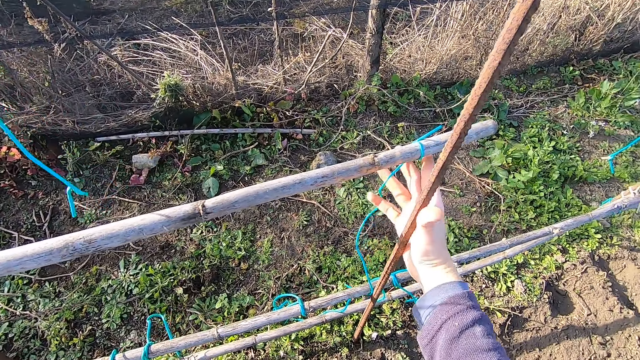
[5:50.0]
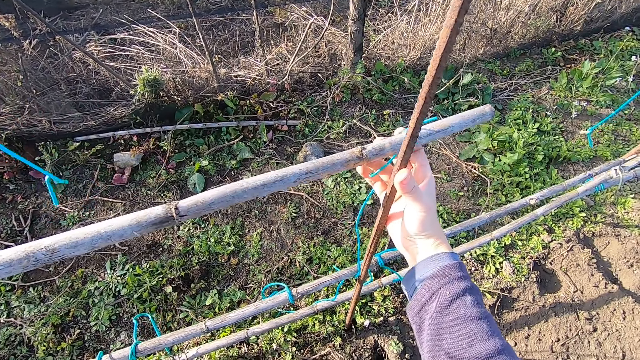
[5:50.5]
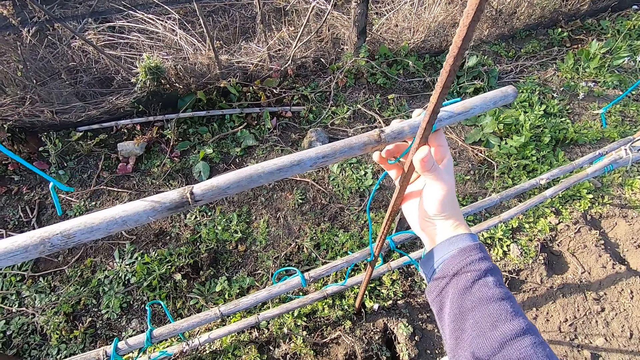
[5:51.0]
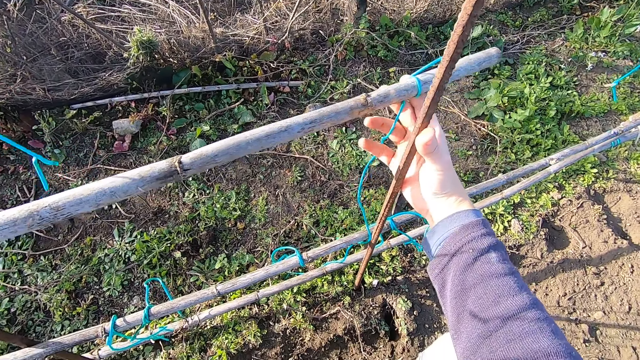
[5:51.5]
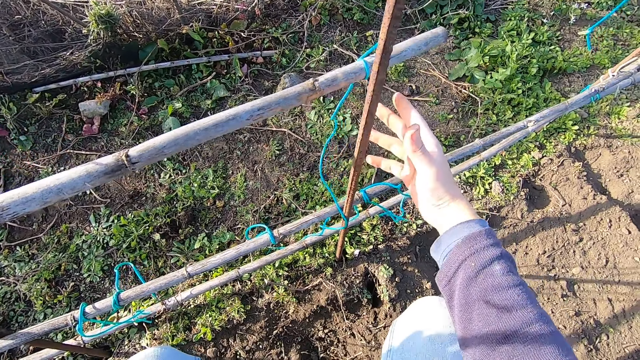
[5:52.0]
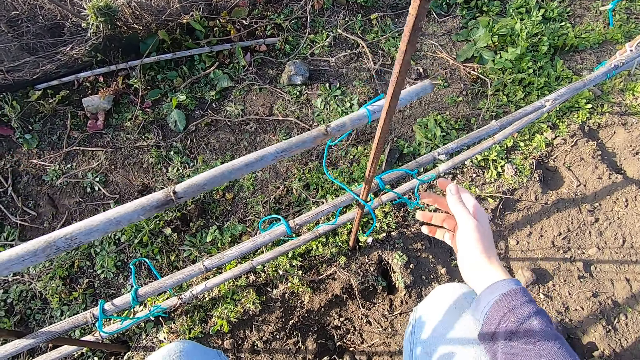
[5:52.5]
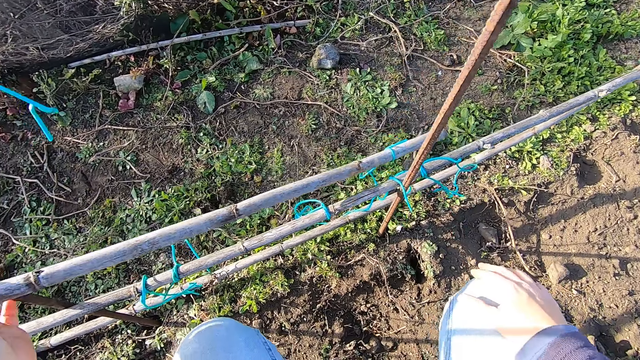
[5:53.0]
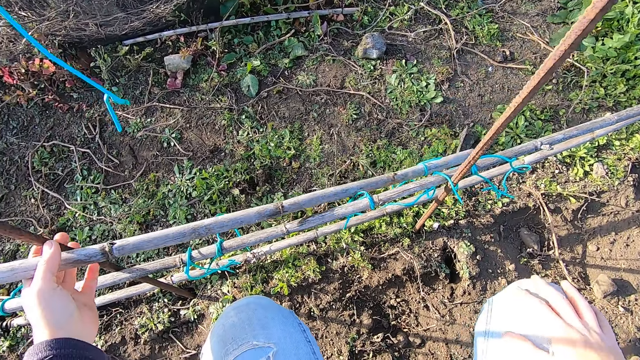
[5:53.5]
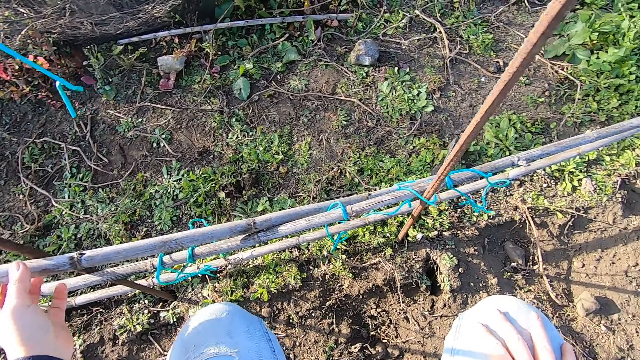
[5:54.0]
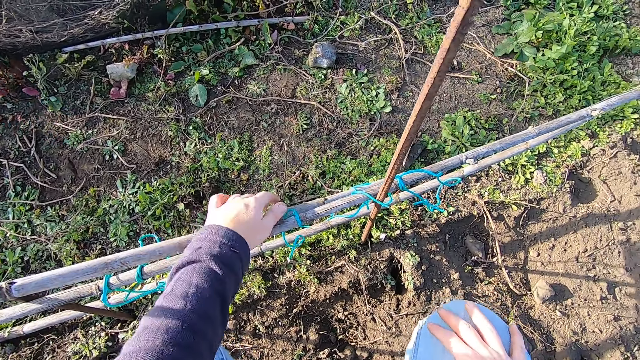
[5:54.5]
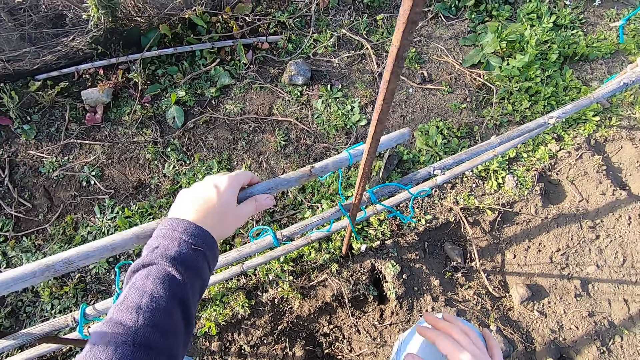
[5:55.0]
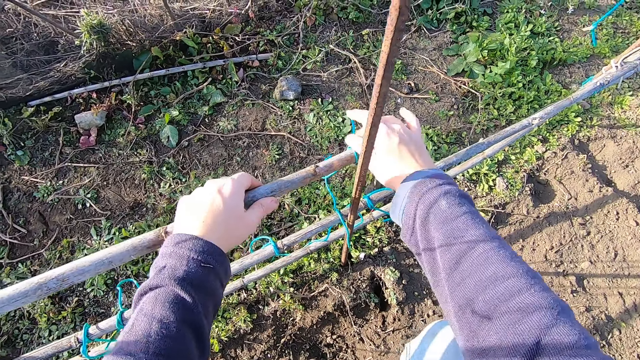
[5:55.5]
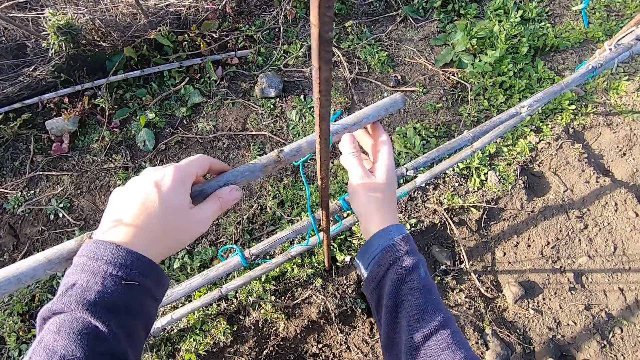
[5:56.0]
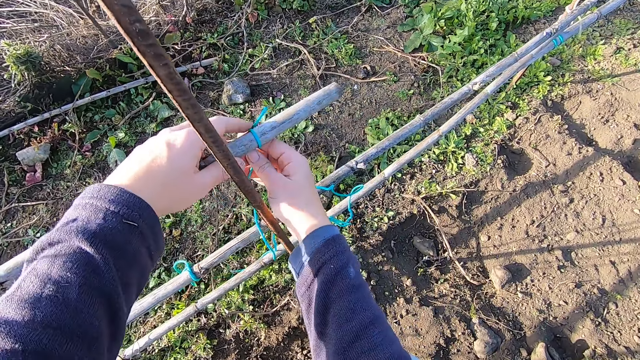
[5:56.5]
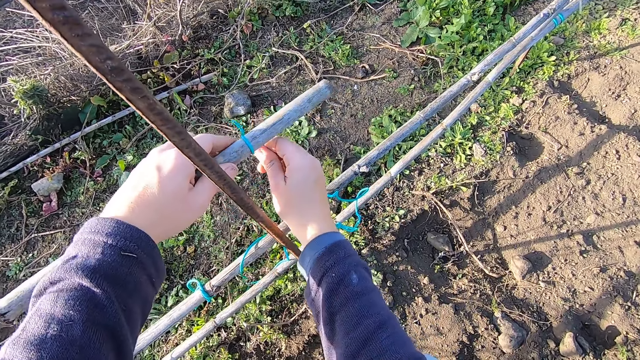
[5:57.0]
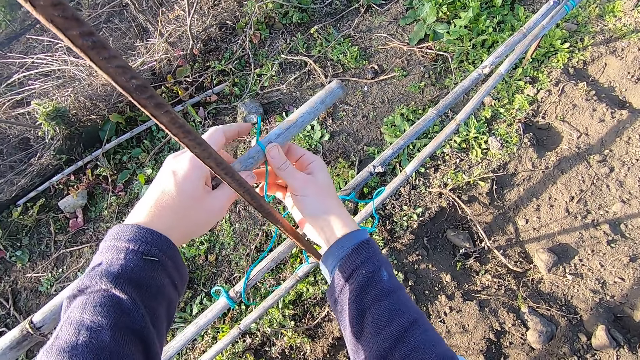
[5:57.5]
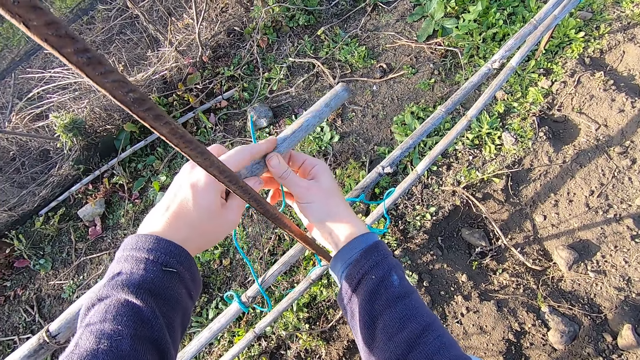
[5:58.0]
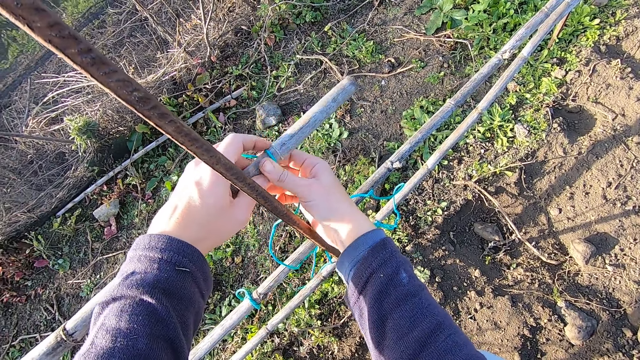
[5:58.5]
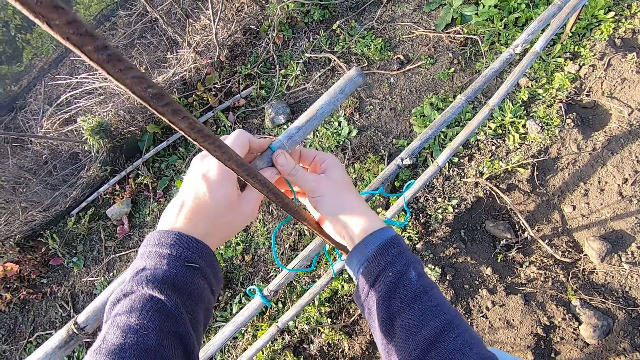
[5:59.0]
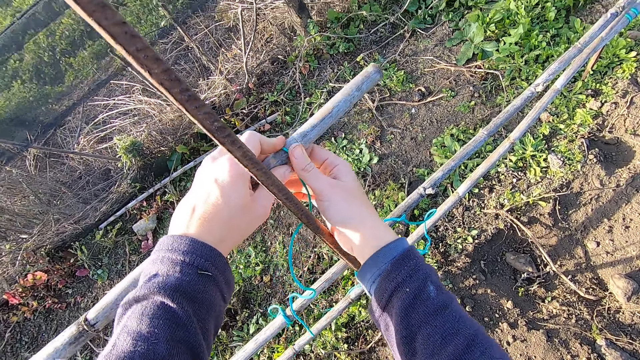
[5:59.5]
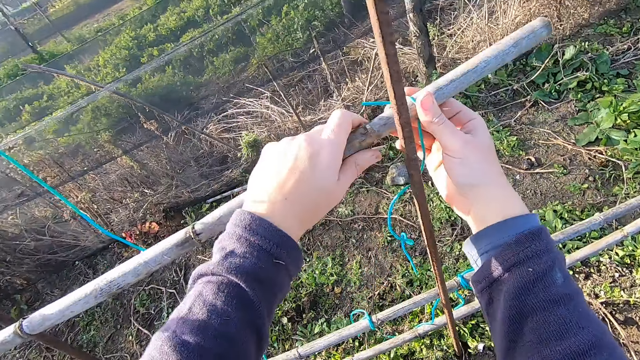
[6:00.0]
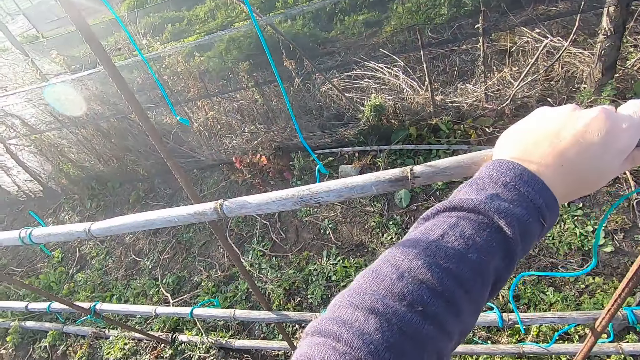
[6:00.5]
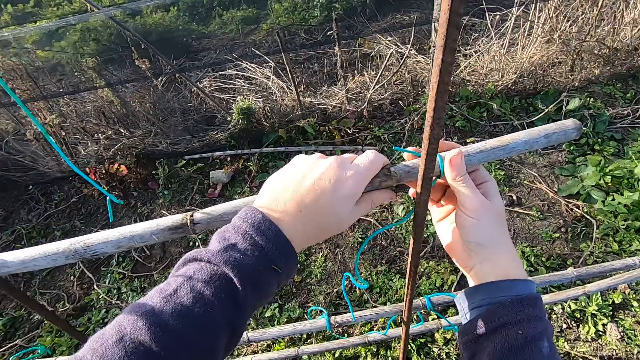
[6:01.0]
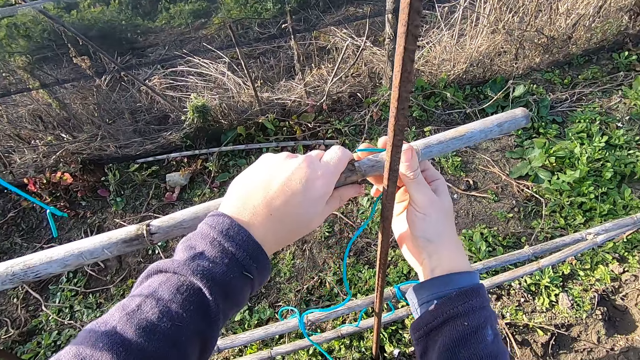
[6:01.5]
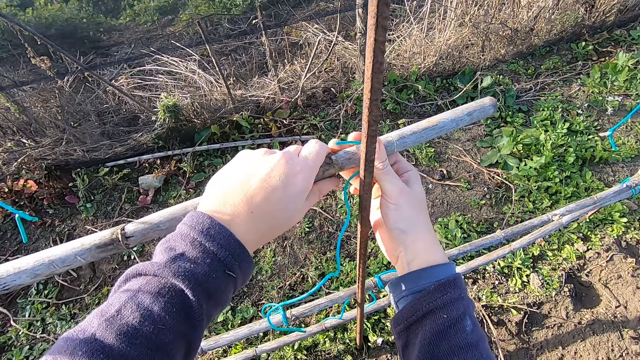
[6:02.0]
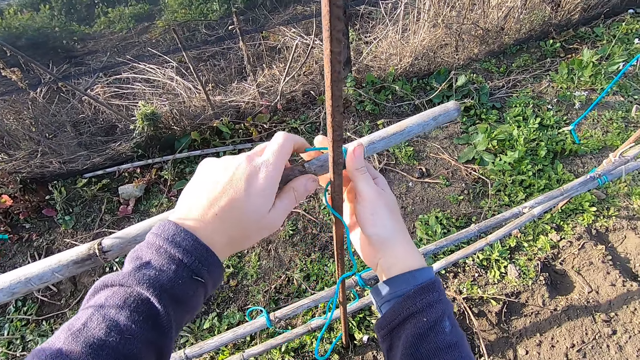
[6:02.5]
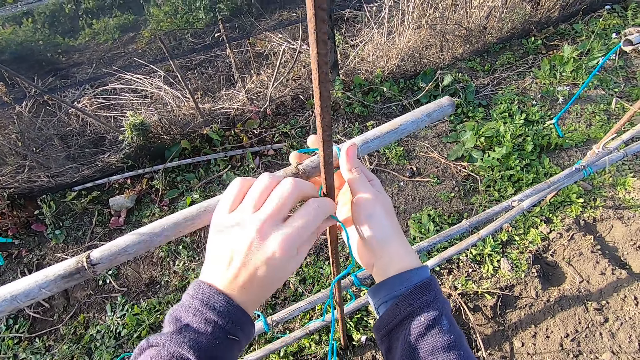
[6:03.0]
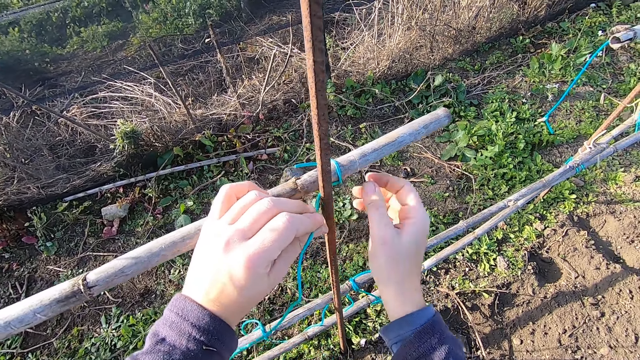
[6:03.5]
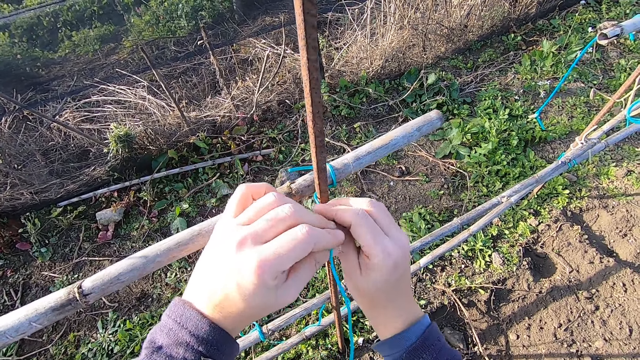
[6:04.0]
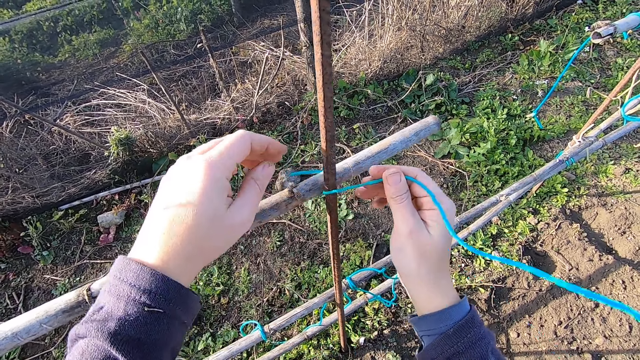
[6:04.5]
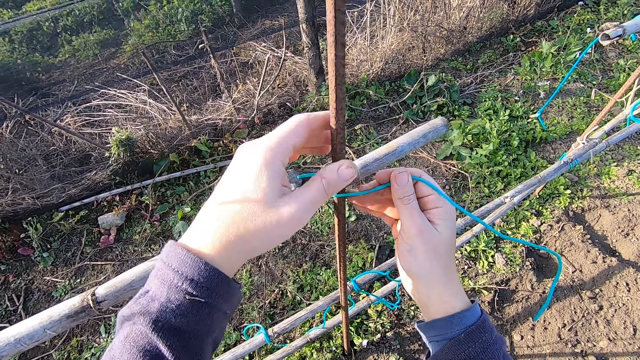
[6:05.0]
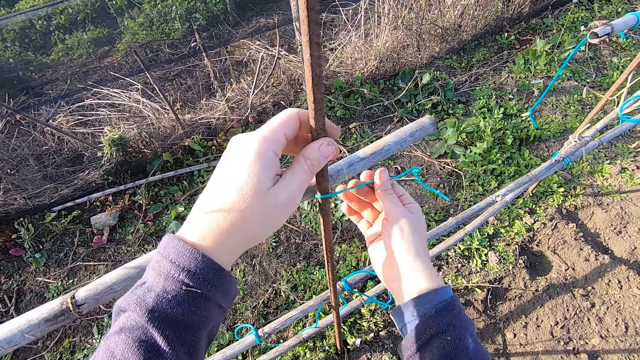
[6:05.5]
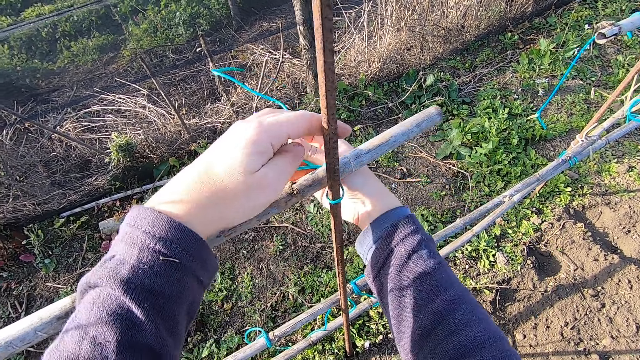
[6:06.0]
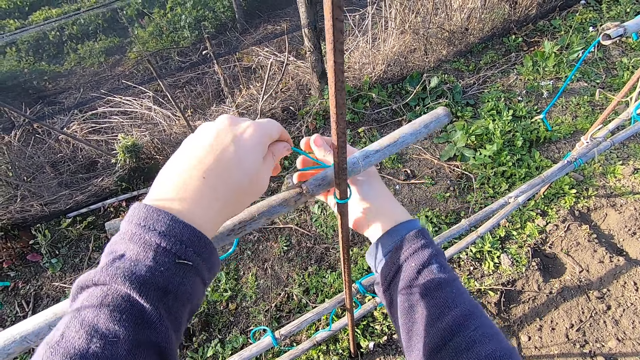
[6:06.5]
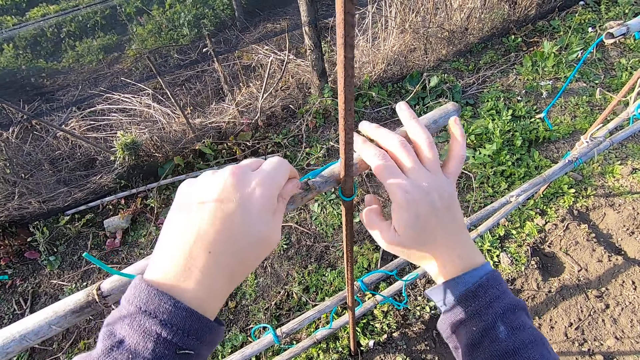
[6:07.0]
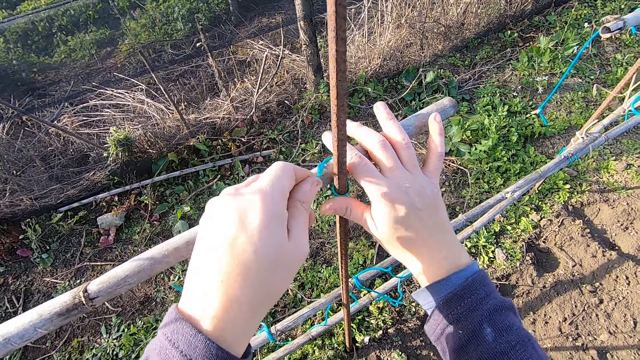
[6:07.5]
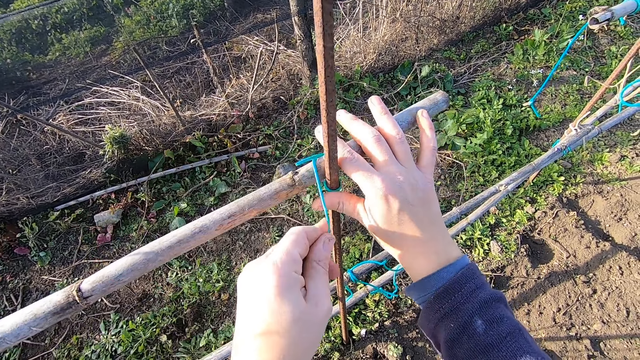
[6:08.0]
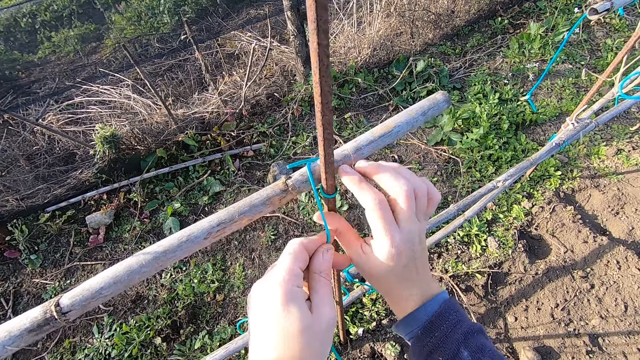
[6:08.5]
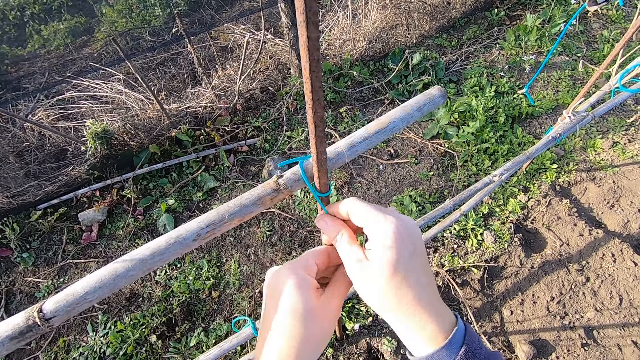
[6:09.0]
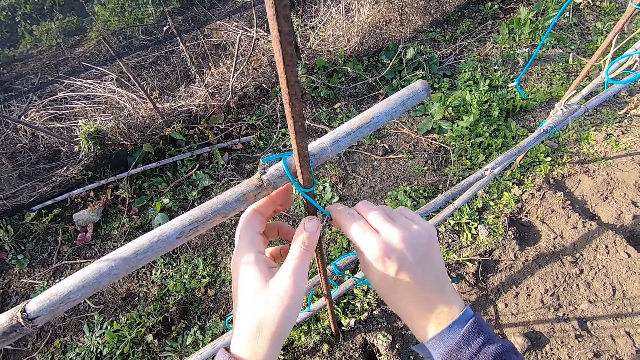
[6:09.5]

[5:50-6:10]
The camera wearer lets down the wood fence with the left hand. They place the rod down. They raise the rod. They adjust the string. They tie the rope on the wood fence around the iron rod.
